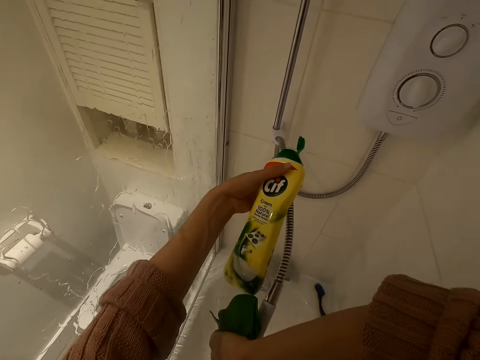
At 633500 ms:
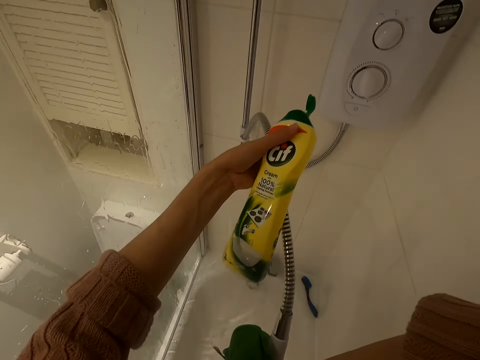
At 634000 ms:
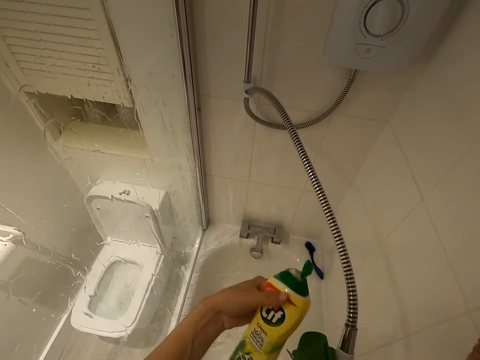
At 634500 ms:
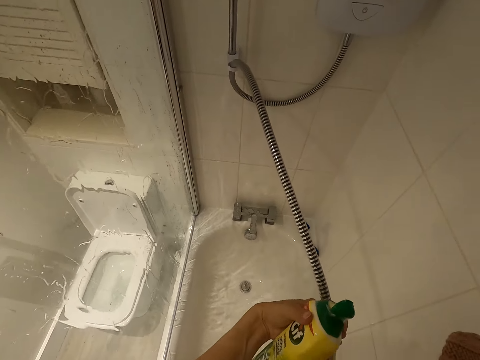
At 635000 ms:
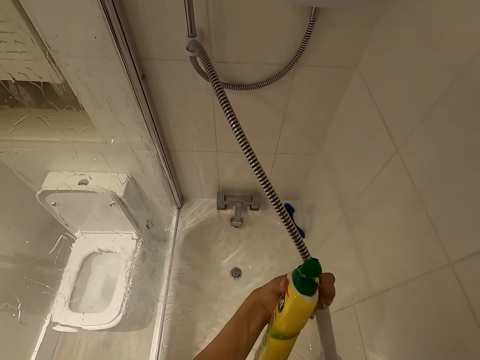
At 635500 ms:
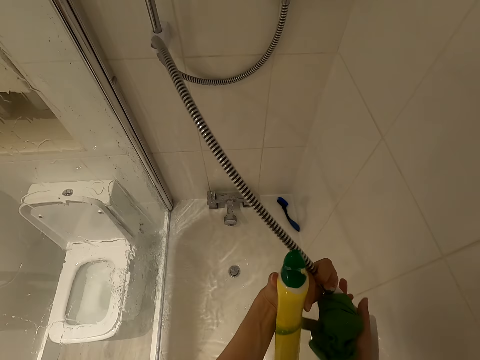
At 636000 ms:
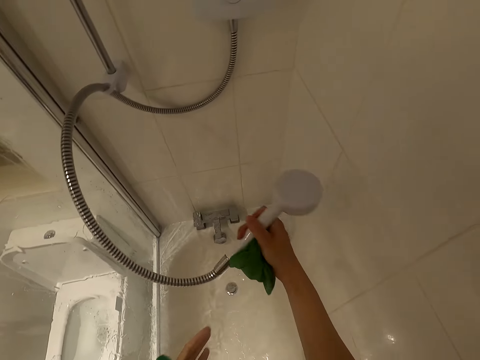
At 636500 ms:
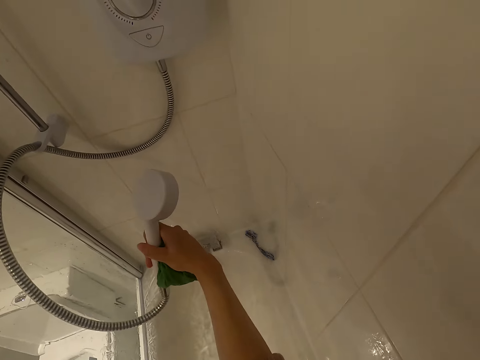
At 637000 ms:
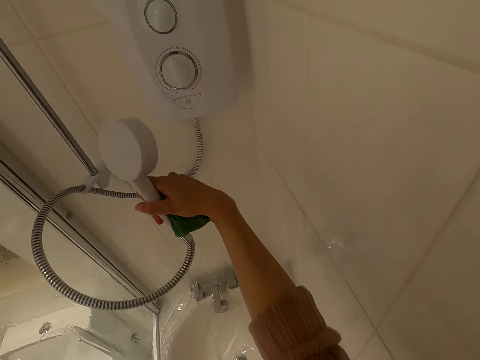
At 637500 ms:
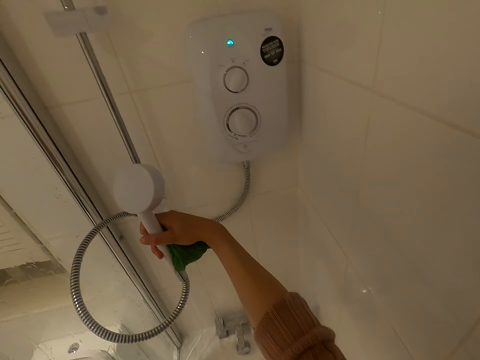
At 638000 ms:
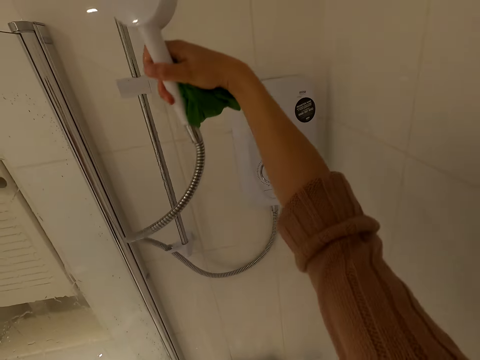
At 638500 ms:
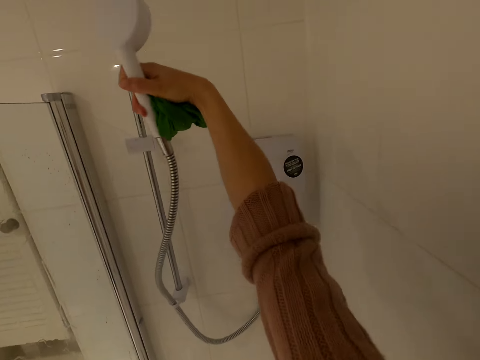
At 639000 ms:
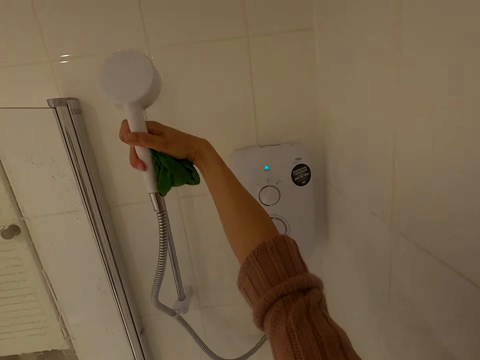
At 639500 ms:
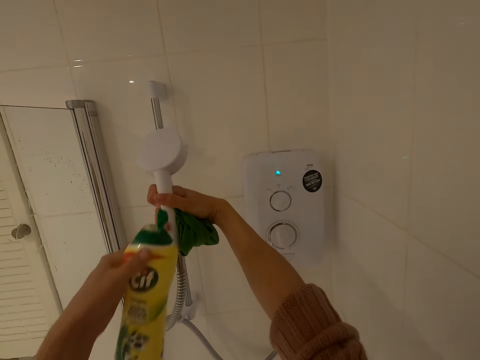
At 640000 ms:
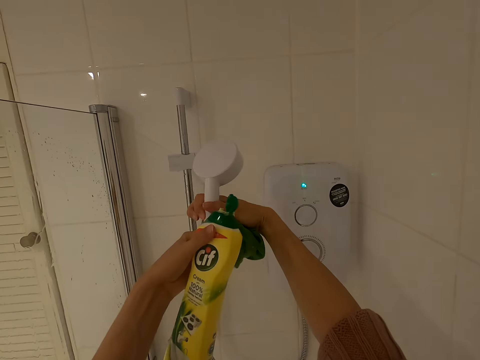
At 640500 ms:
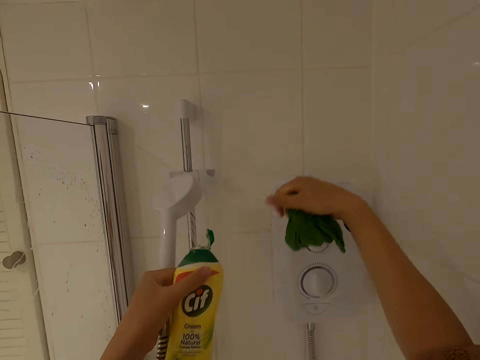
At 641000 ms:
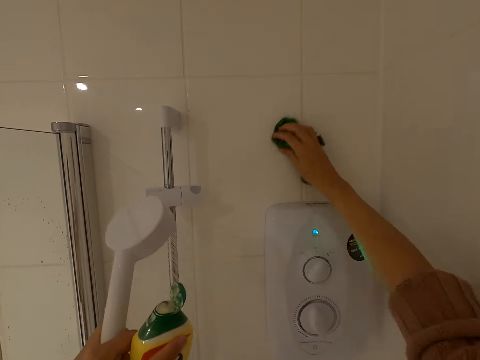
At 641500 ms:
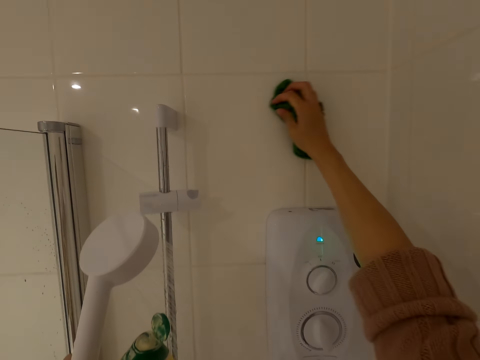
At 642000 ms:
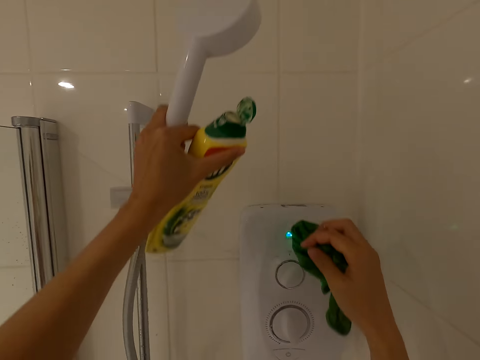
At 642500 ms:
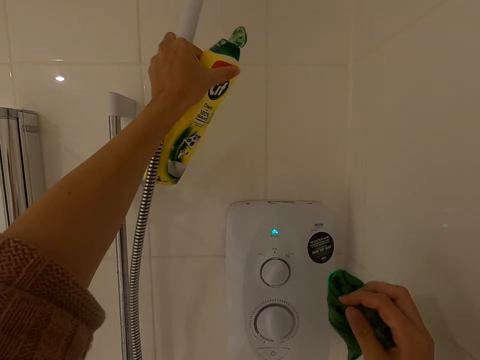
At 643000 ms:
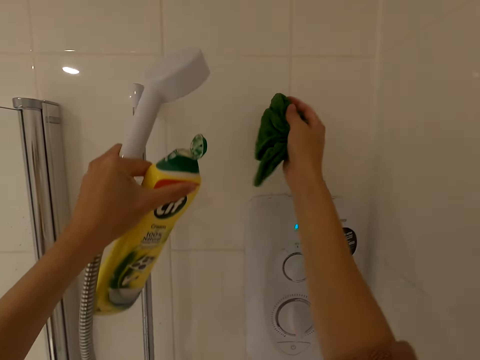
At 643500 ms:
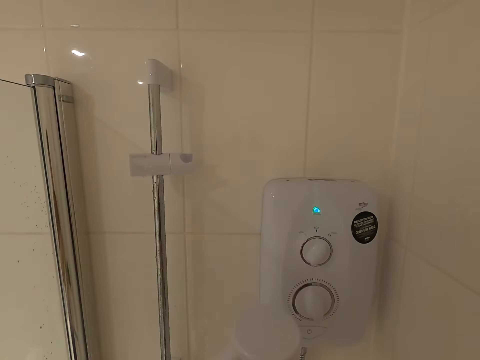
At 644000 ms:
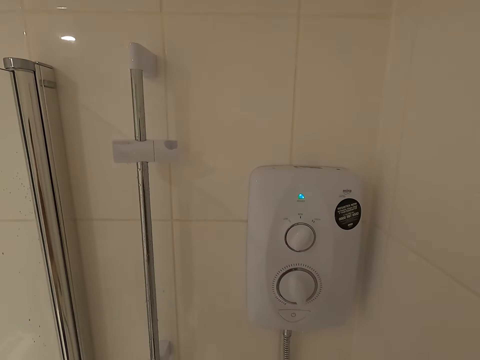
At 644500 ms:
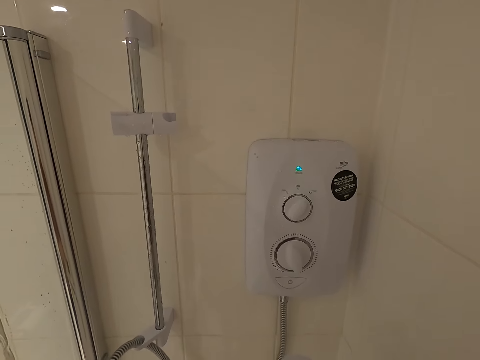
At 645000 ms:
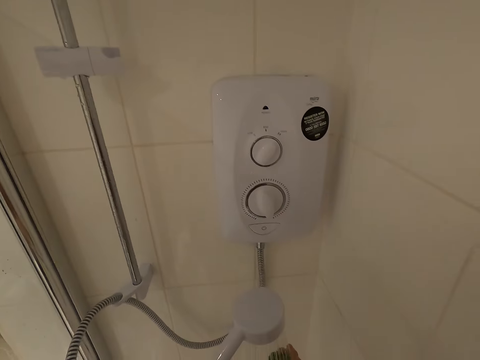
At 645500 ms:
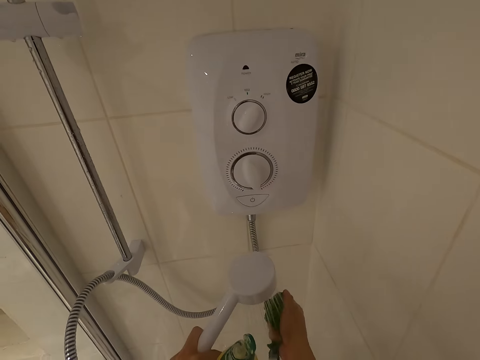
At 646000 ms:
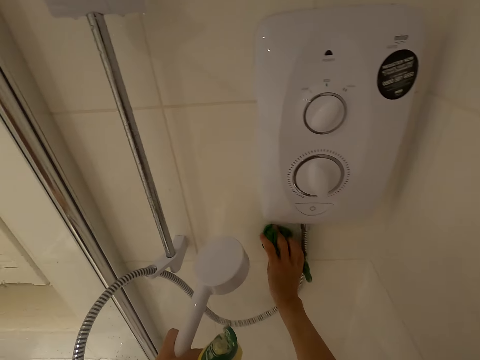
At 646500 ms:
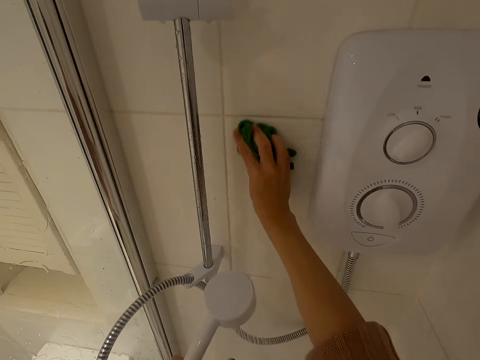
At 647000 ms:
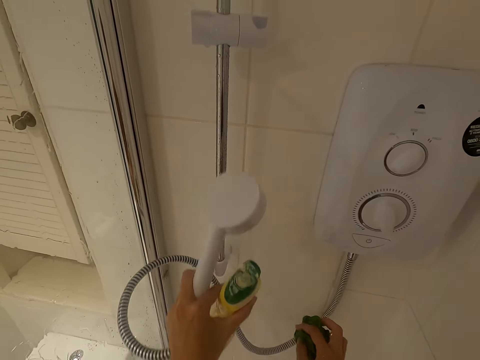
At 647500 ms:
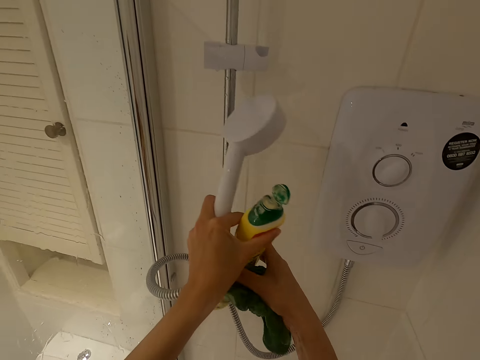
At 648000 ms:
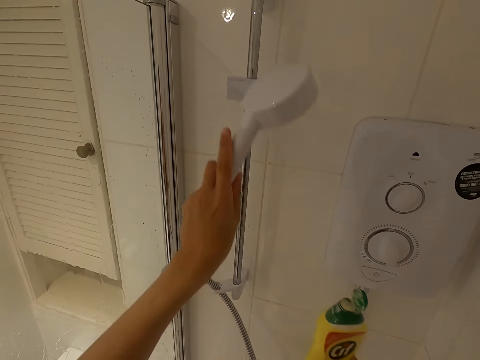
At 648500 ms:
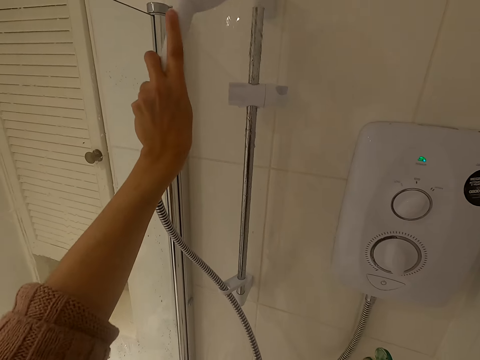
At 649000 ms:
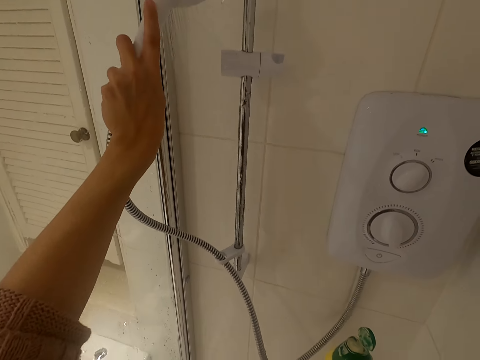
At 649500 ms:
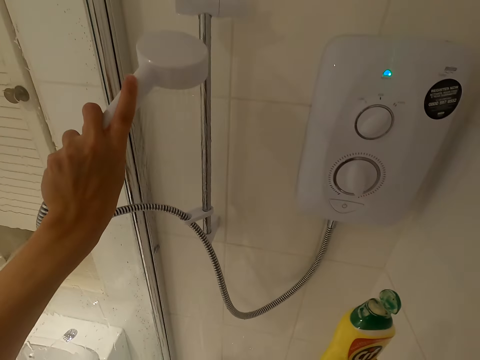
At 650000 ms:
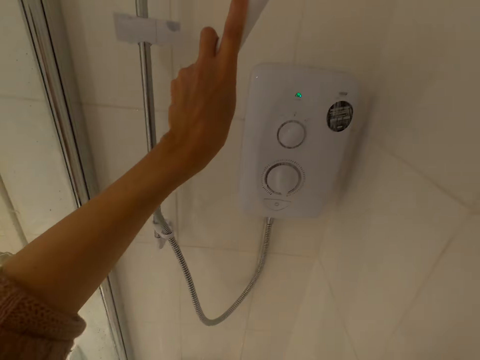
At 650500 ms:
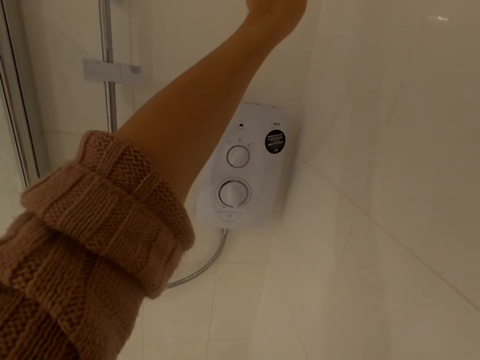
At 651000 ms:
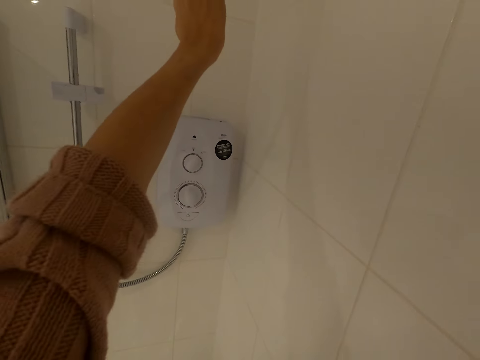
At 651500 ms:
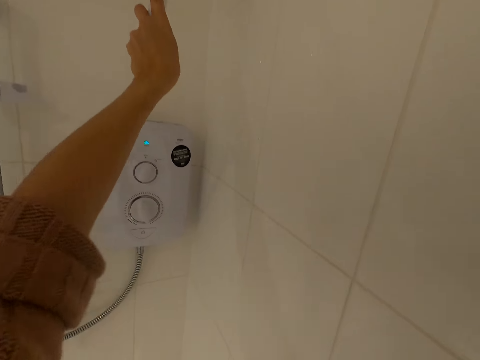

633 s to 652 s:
The camera wearer holds the shower pipe and pulls the shower pipe. They clean the wall. They rinse the wall. They rinse the wash cloth. They clean the wall. They pick up the soap dish with the right hand. They rinse the wall.

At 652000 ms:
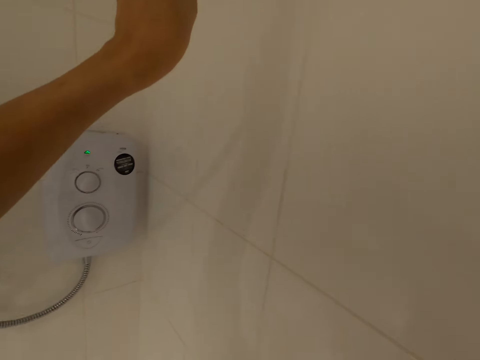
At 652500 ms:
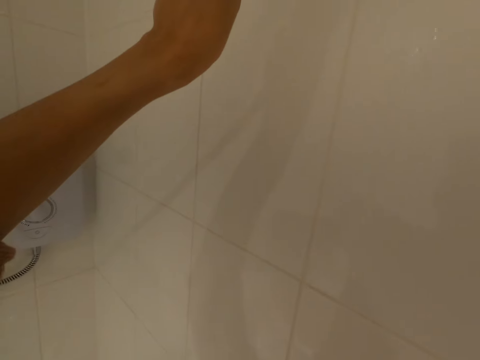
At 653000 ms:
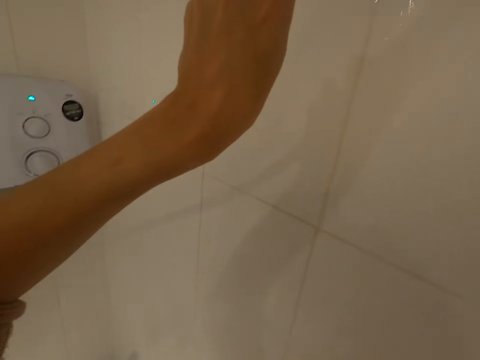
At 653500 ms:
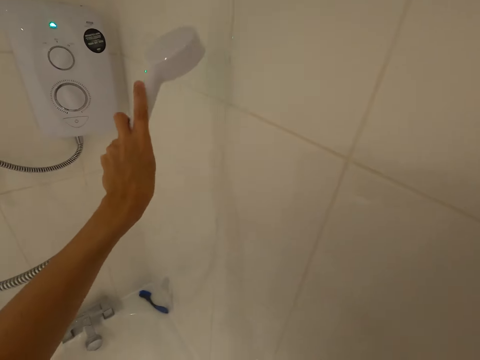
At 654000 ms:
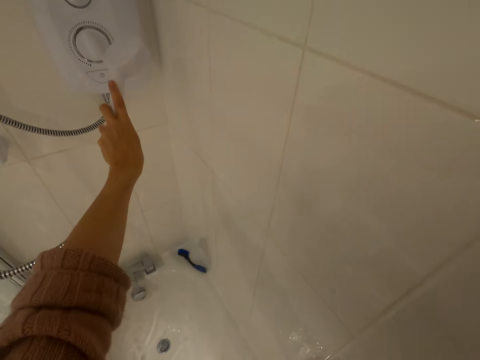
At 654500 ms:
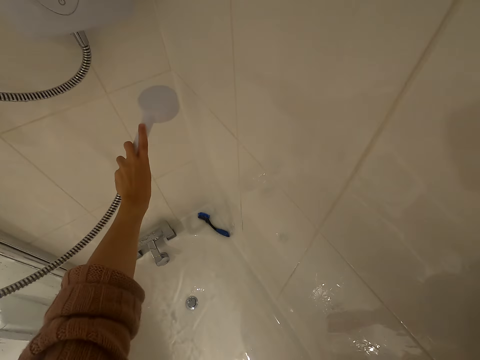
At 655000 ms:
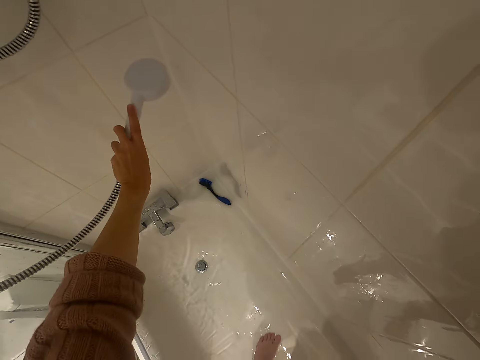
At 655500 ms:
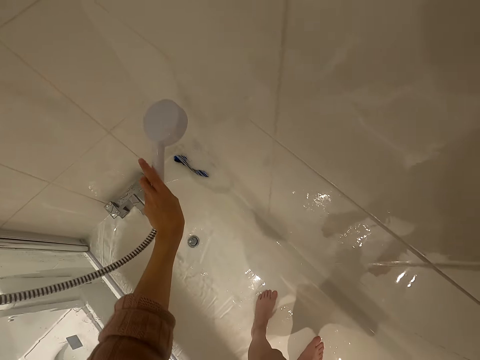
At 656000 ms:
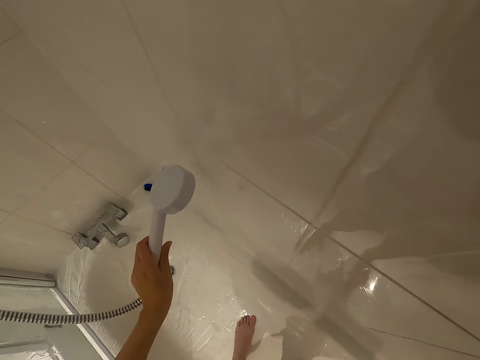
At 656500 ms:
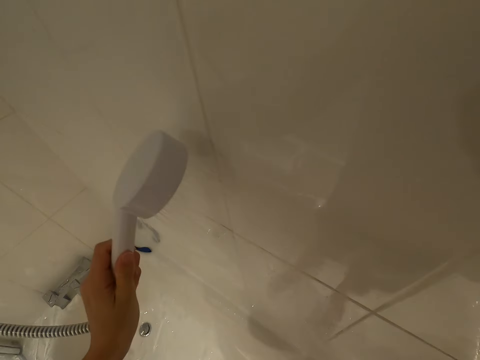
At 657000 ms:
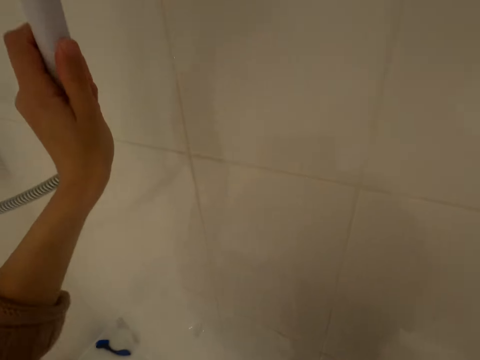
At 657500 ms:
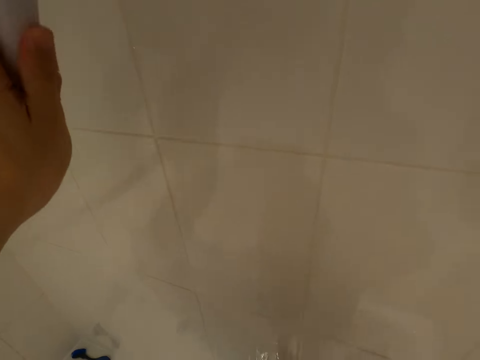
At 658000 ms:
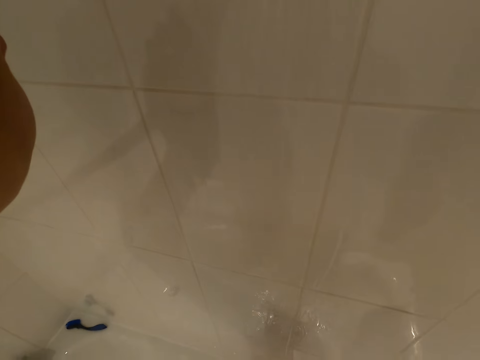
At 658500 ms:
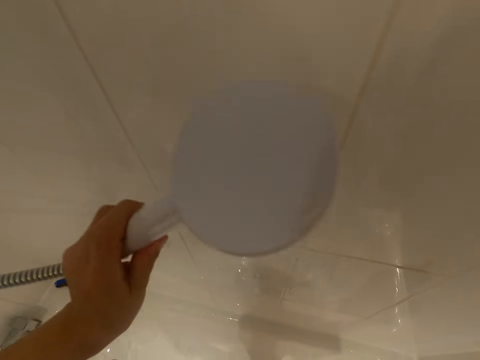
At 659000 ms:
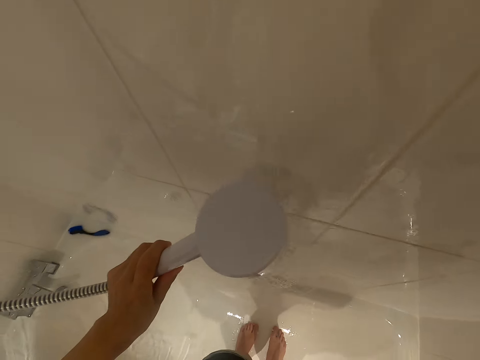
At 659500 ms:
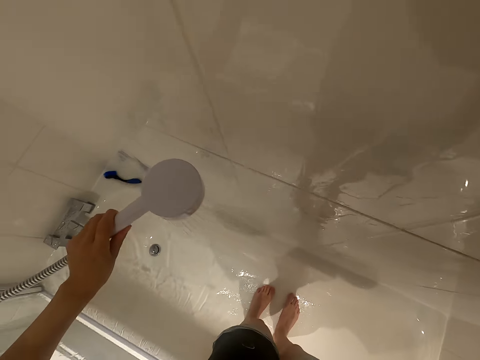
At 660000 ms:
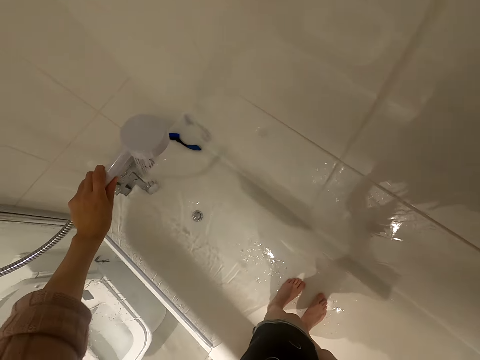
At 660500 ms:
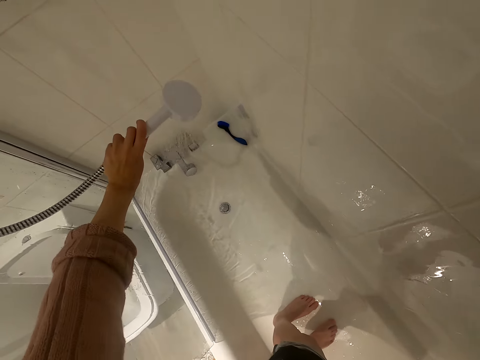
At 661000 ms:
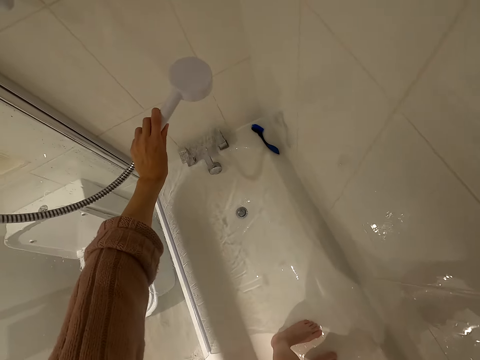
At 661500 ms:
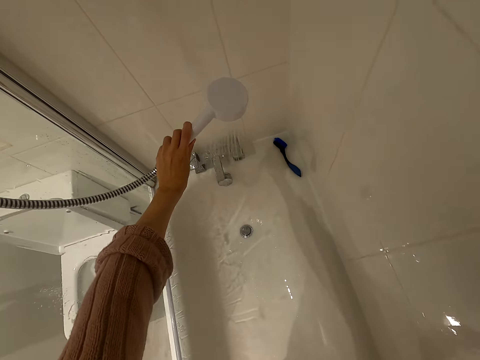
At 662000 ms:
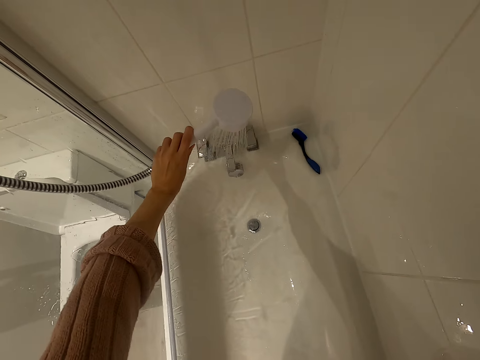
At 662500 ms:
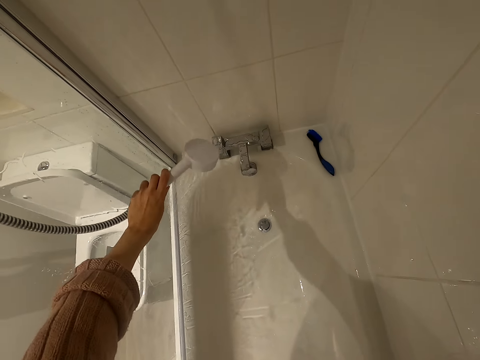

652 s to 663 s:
The camera wearer rinses the bath tub.
